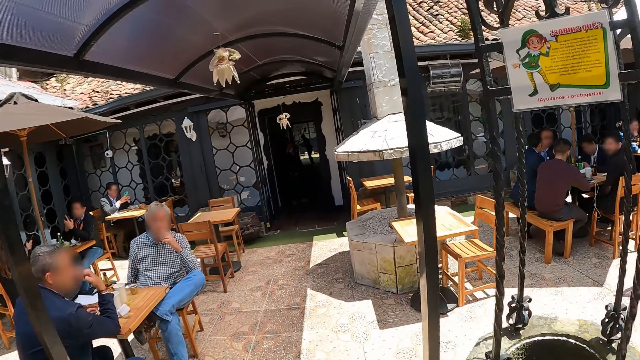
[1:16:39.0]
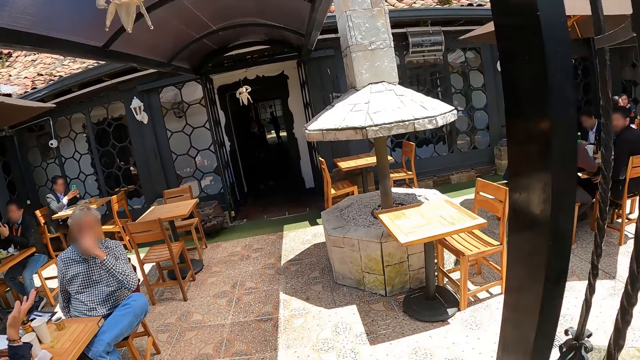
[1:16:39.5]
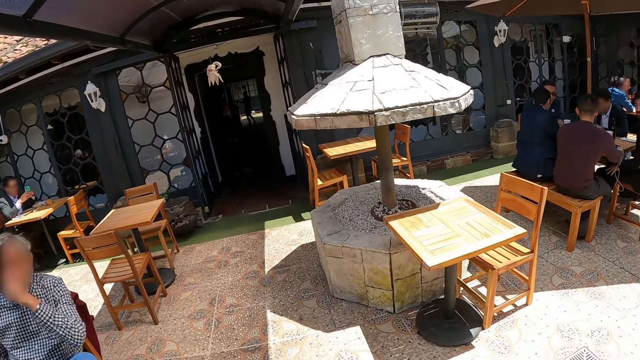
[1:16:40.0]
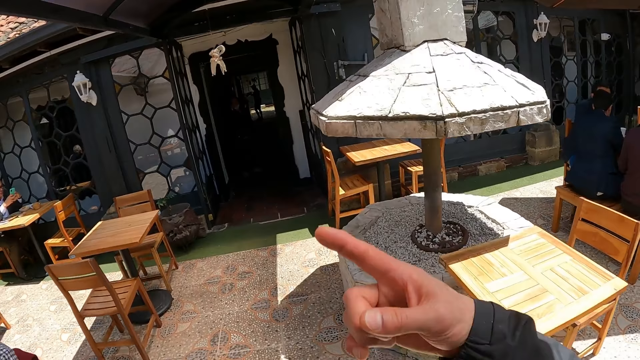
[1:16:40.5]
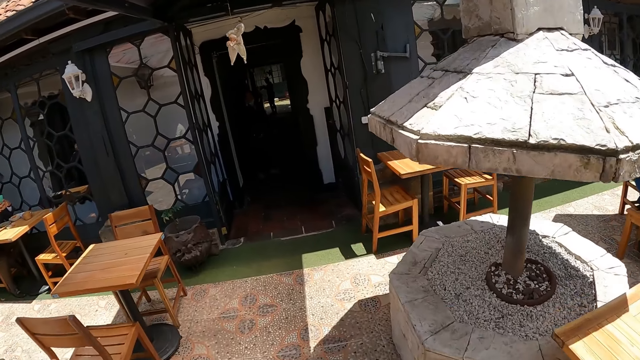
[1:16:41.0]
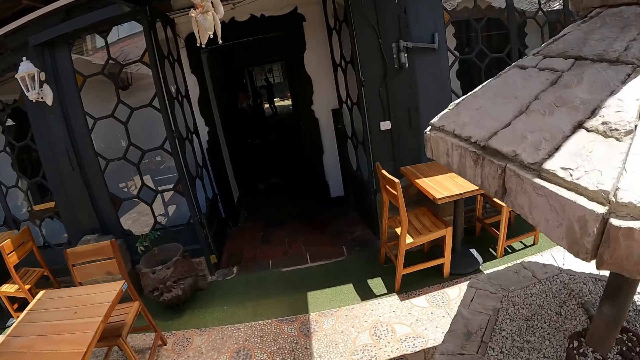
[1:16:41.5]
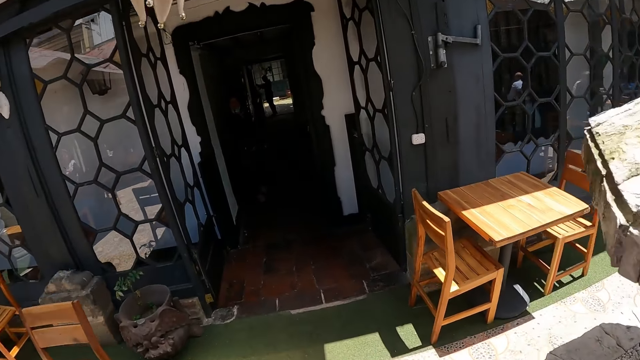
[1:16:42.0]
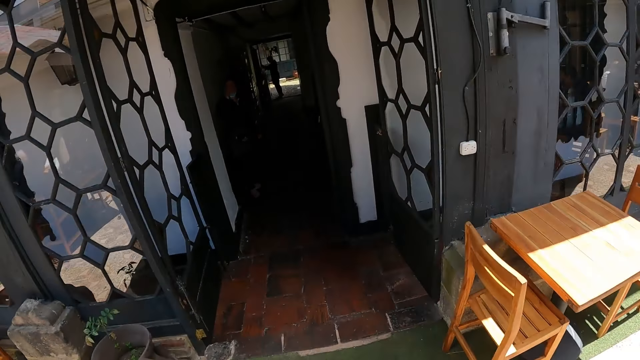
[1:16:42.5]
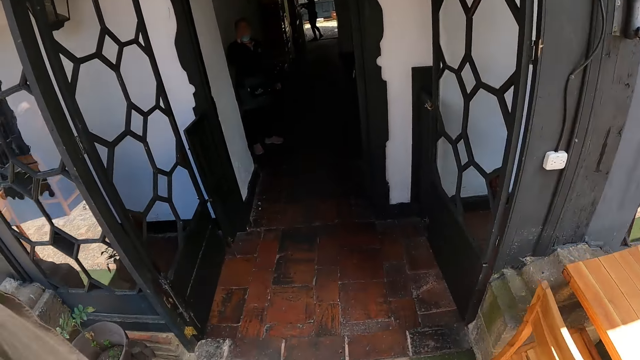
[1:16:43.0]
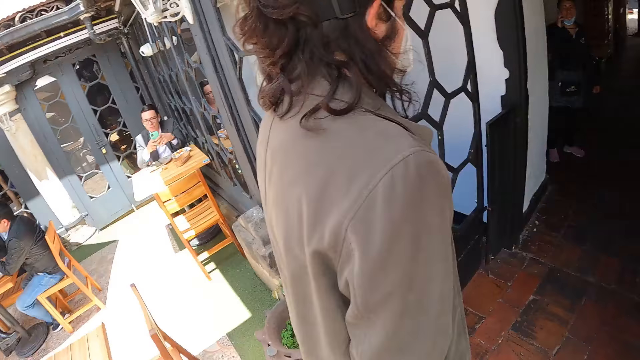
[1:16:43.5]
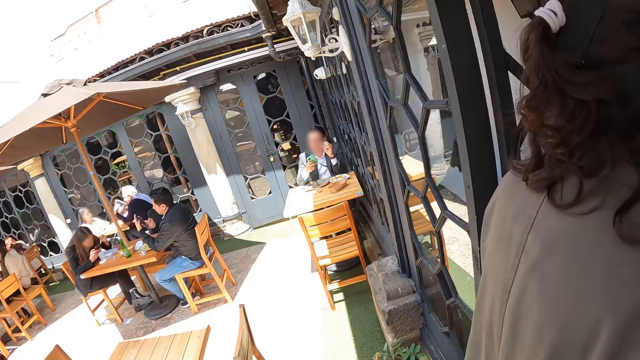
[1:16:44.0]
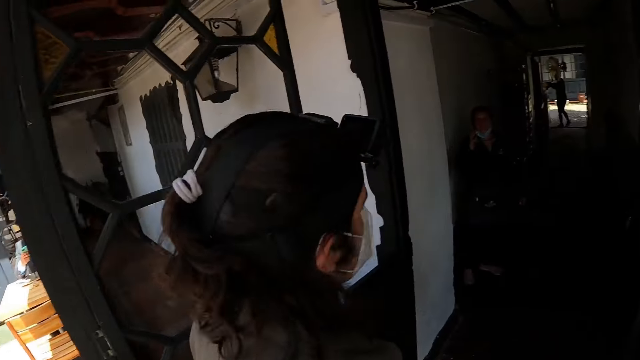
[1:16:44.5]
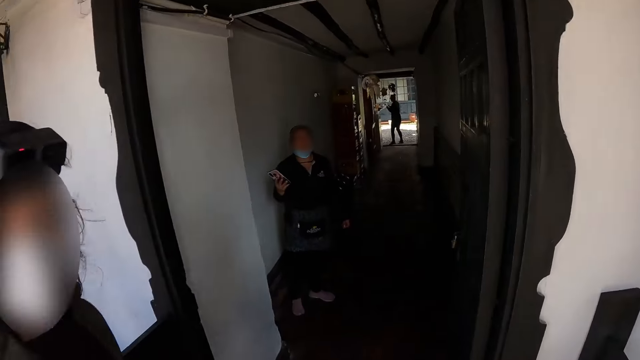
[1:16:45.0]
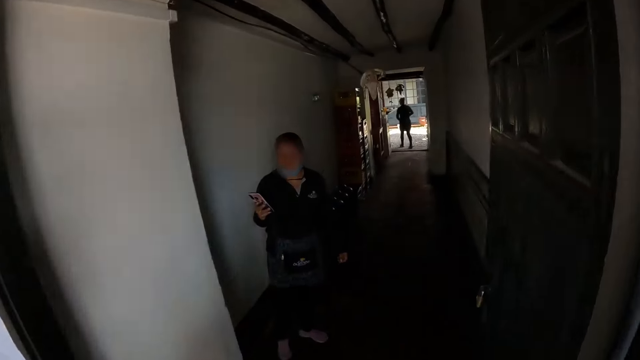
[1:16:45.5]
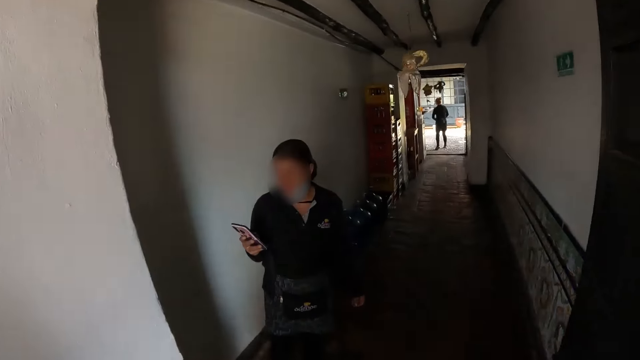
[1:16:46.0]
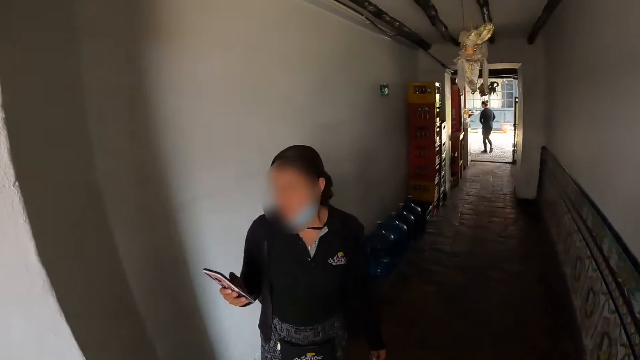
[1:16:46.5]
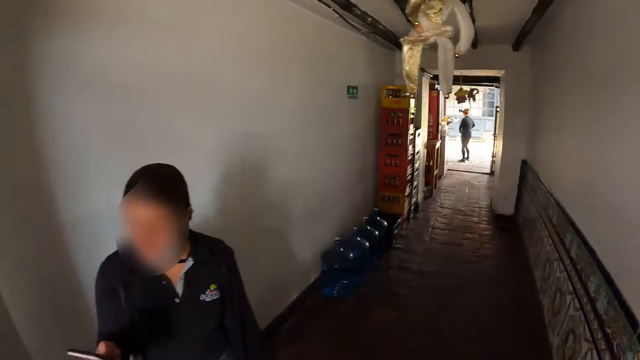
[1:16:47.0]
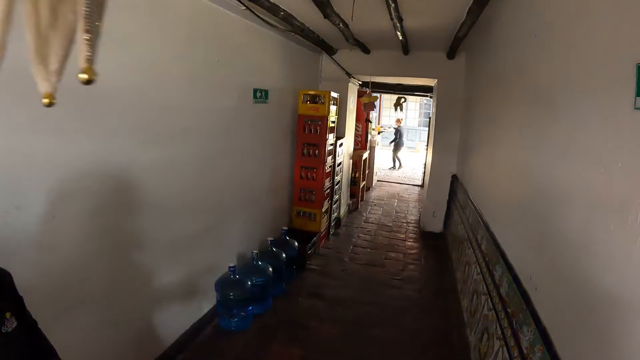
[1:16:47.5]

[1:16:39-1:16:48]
The camera wearer points around the restaurant. They do a hand gesture. They walk in the restaurant. They look around the restaurant.

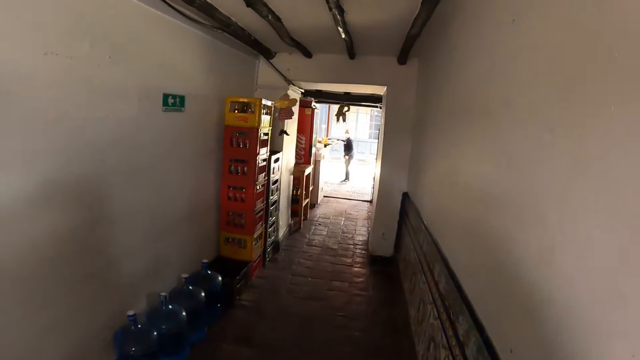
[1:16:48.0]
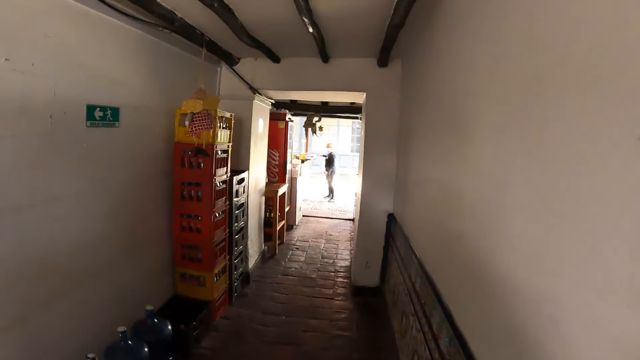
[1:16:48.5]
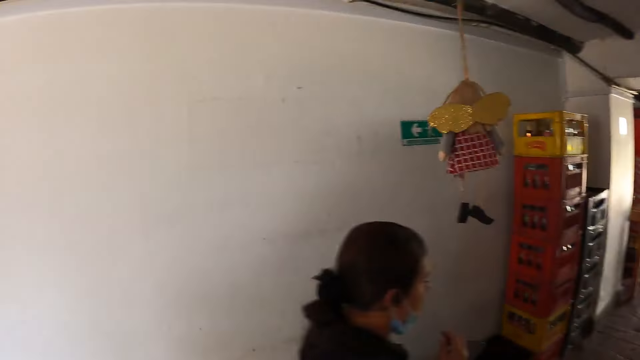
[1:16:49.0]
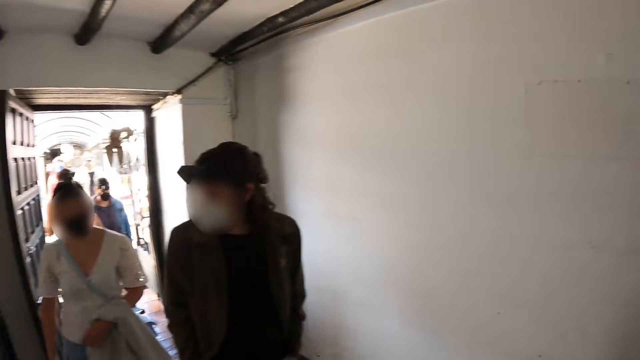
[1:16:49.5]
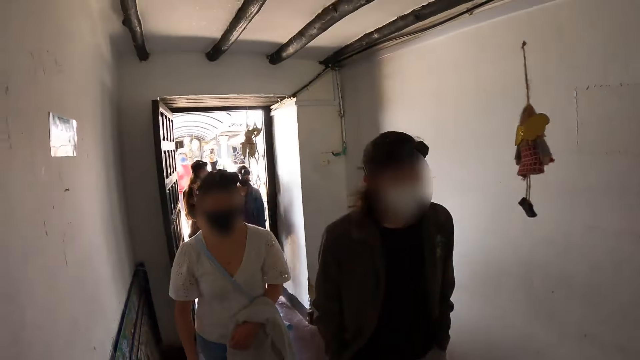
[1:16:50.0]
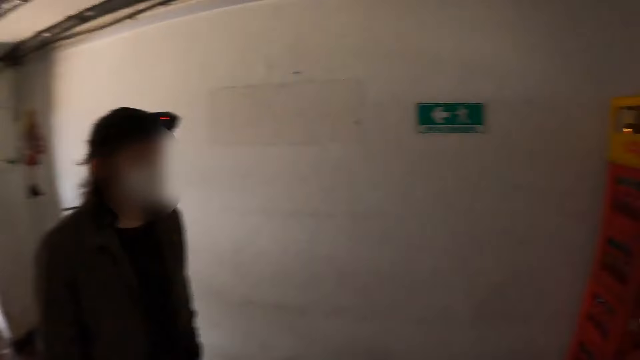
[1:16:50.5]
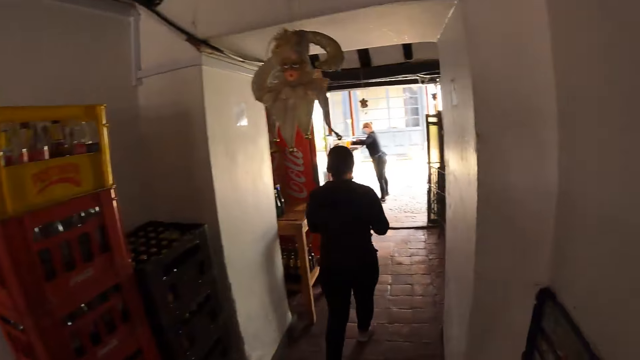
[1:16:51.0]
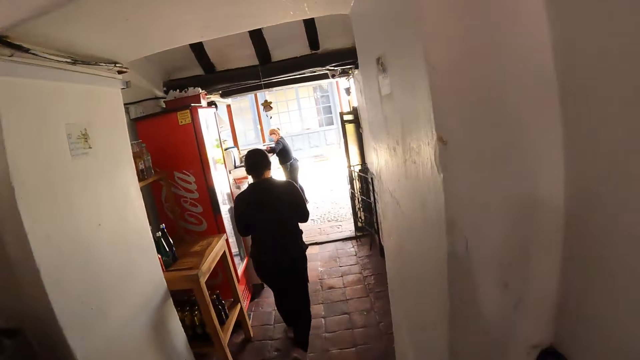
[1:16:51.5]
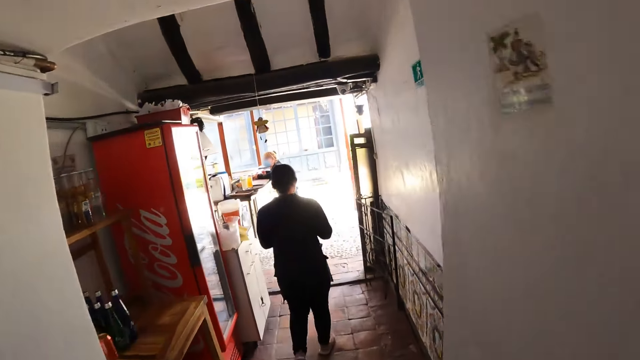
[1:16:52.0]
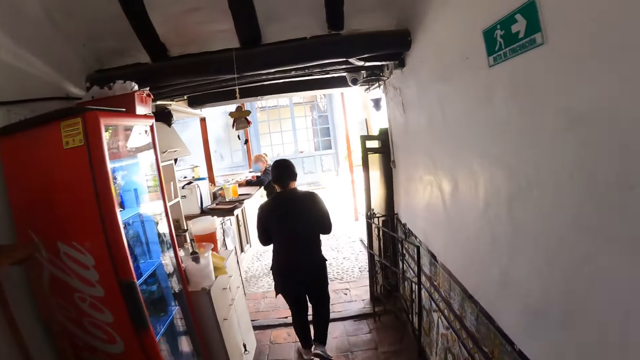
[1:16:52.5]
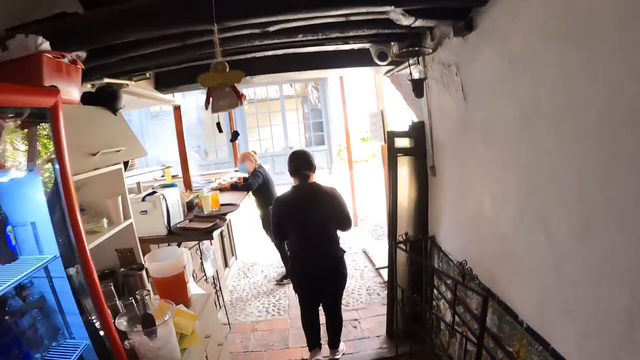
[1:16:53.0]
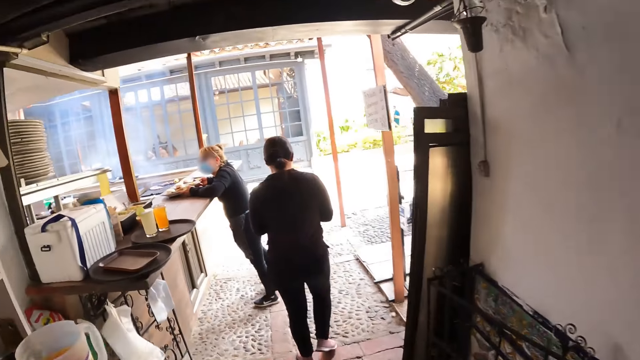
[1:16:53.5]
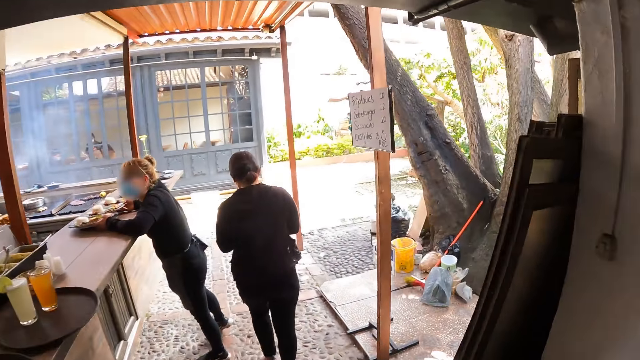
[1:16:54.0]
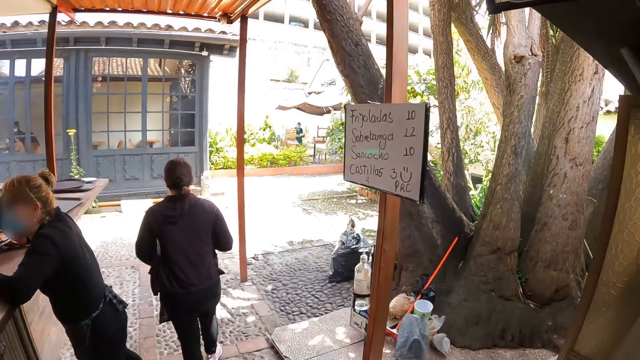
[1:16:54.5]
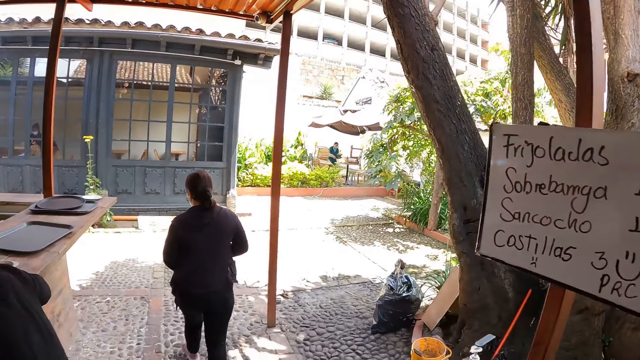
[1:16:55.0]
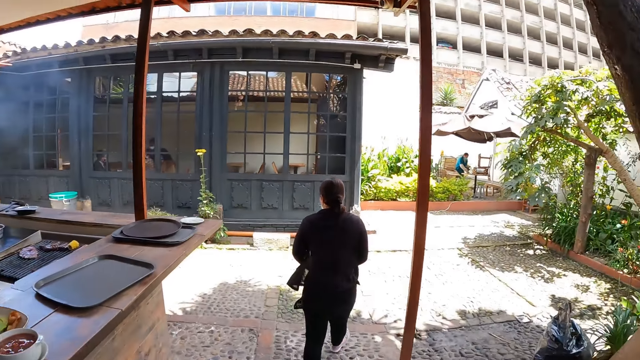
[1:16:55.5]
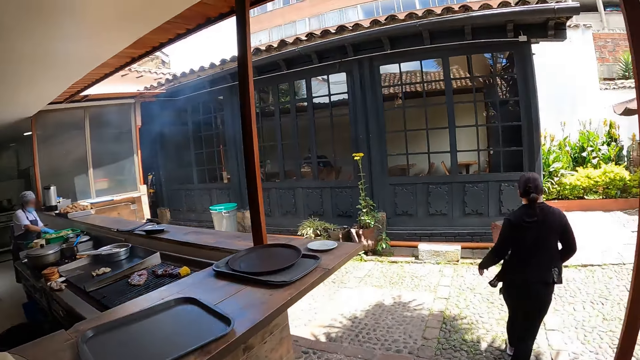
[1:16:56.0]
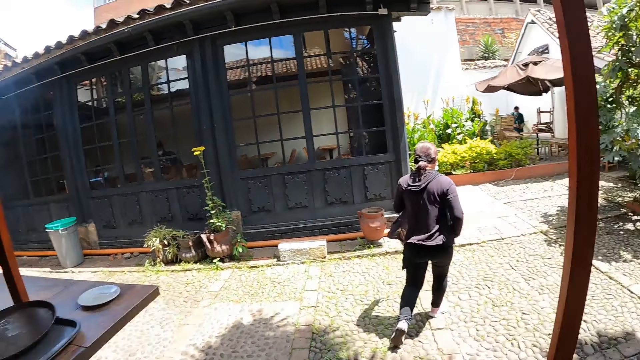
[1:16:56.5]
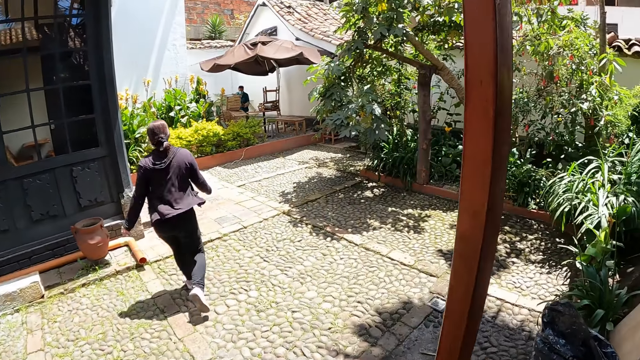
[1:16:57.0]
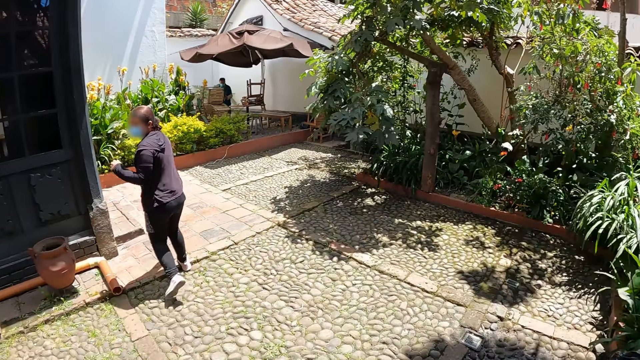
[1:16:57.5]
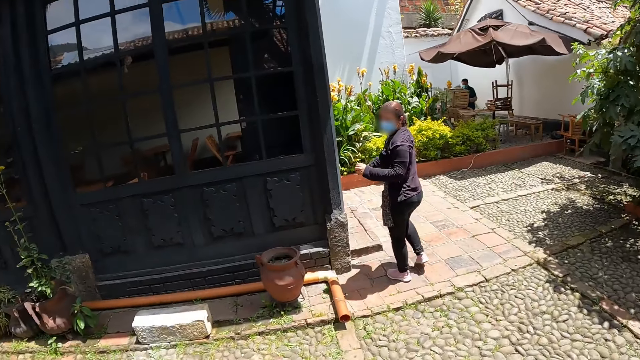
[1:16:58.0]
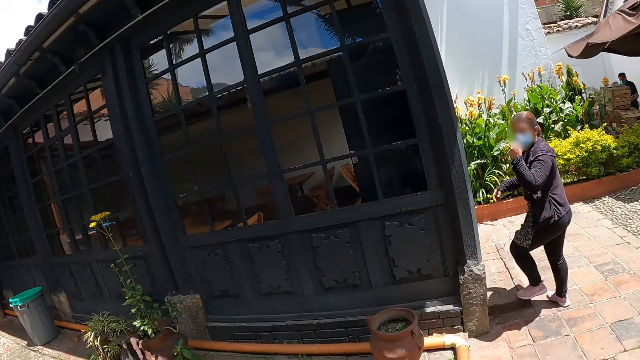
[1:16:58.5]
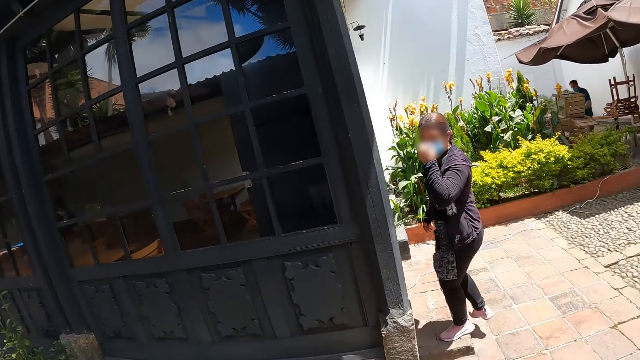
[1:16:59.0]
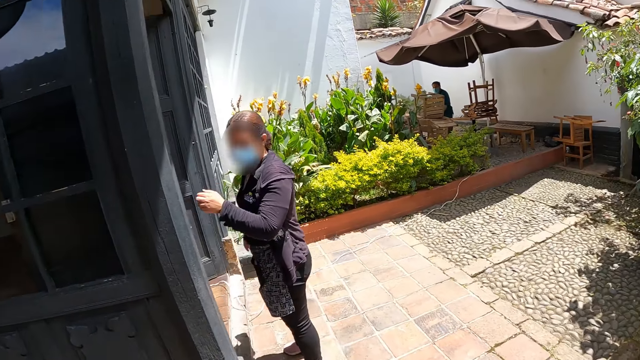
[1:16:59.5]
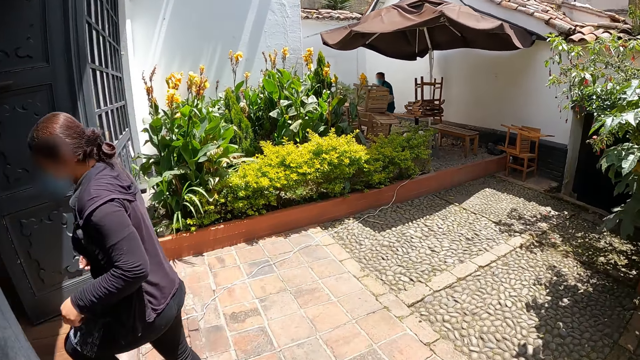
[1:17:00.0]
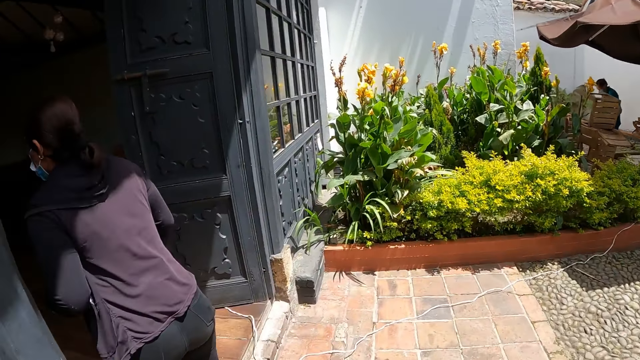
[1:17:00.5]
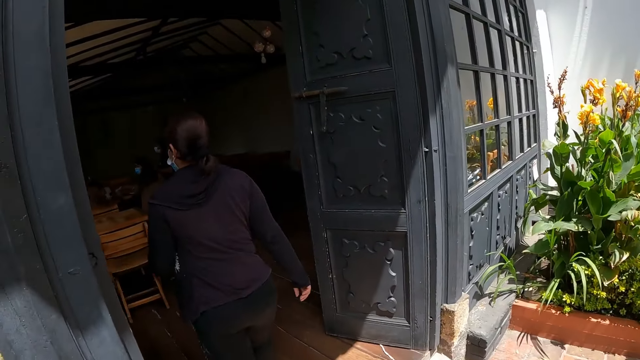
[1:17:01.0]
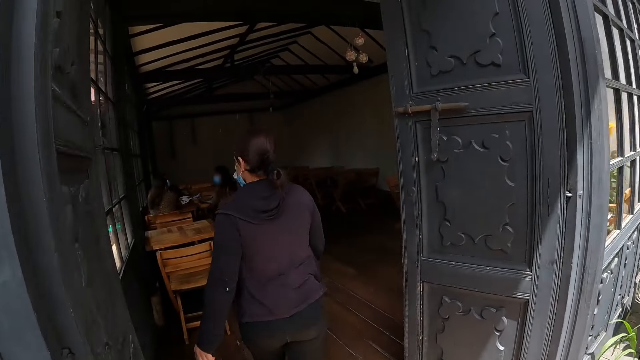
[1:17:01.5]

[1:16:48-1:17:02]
The camera wearer looks at others. They look around the hotel. They look around at the corridor. A person walks along the corridor. The camera wearer walks in the corridor. The person turns towards the camera wearer. The camera wearer walks in the restaurant.
